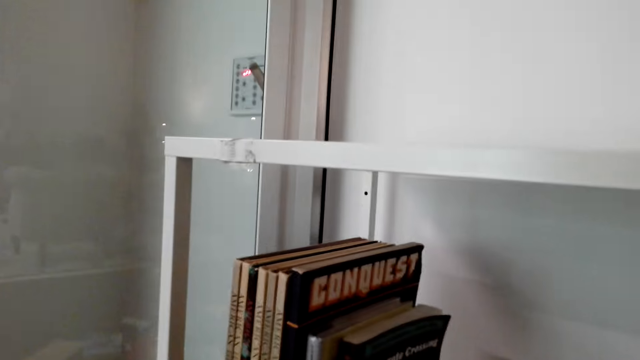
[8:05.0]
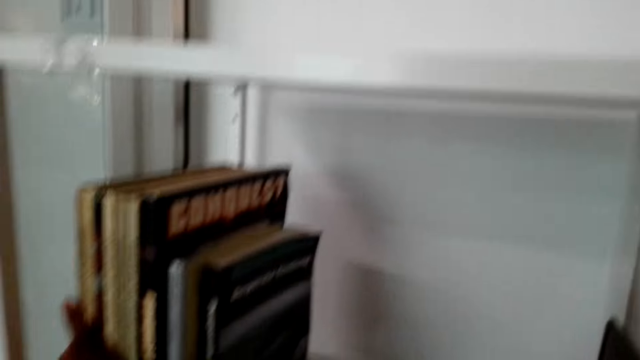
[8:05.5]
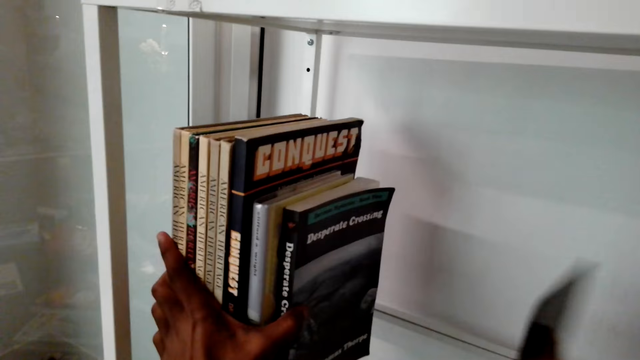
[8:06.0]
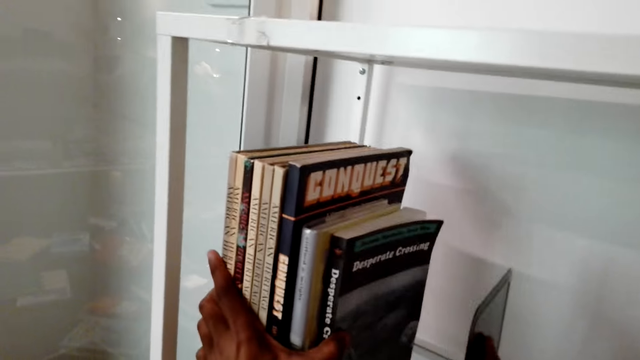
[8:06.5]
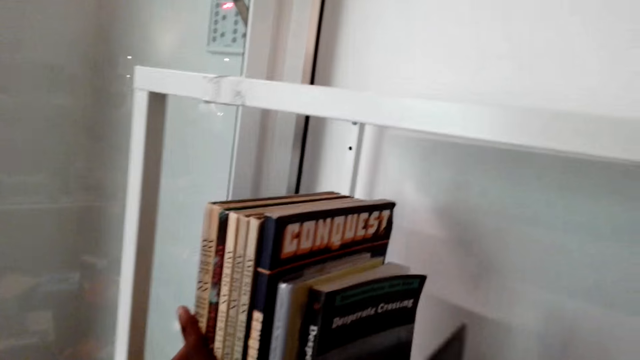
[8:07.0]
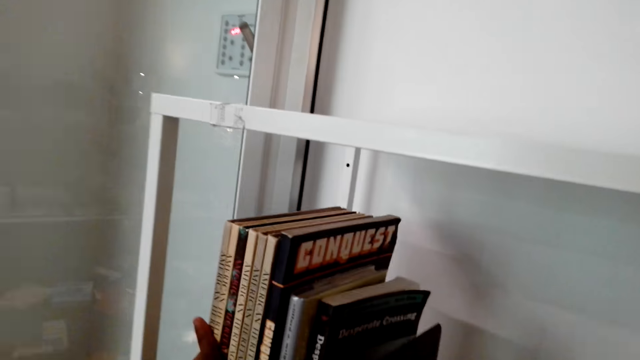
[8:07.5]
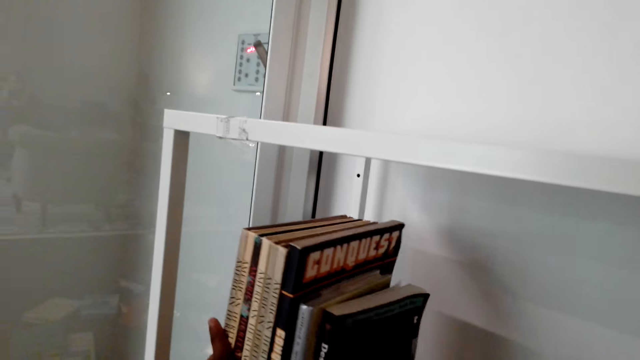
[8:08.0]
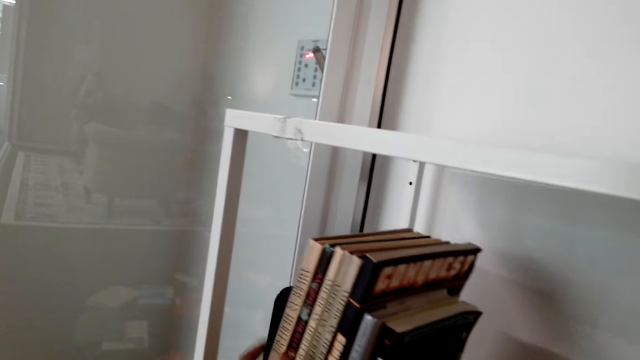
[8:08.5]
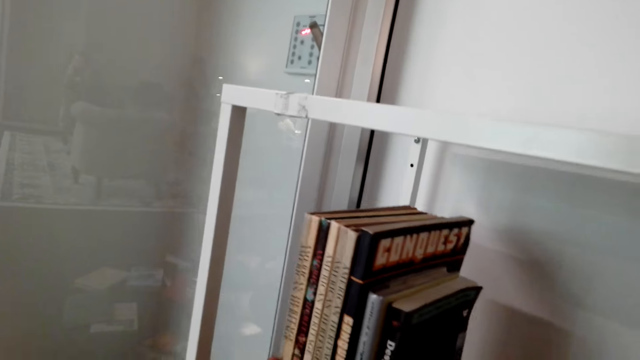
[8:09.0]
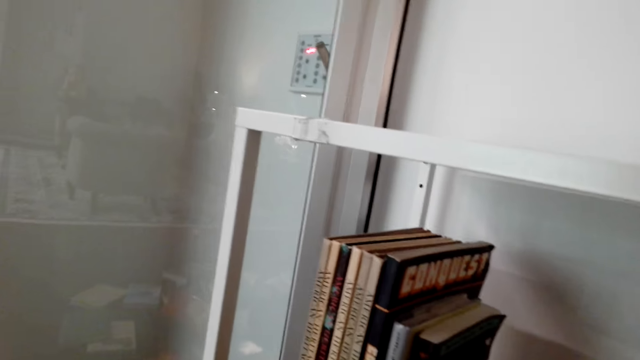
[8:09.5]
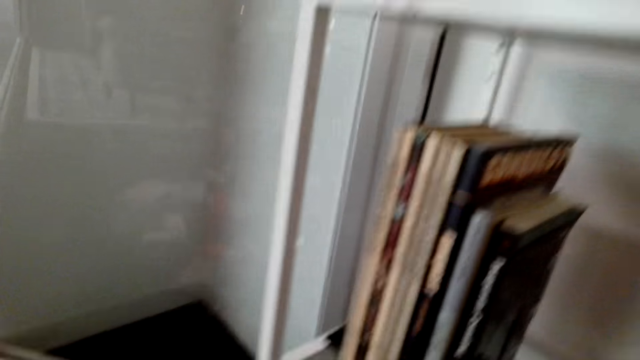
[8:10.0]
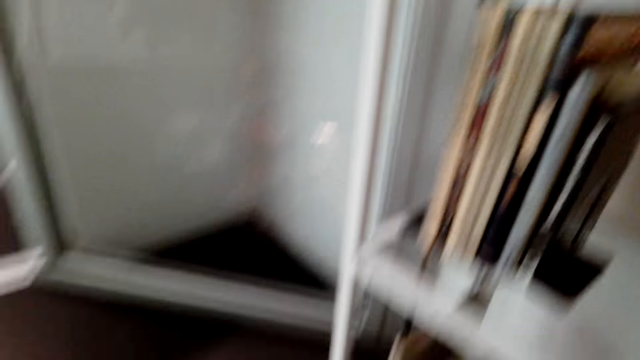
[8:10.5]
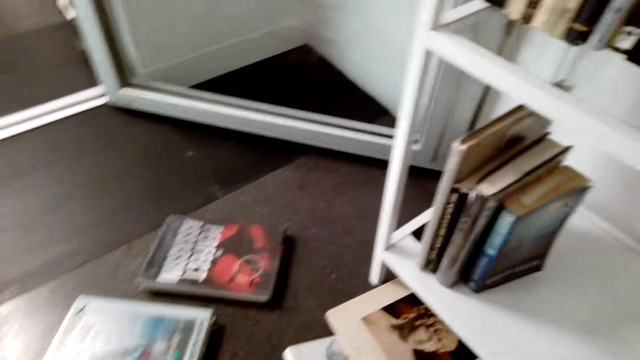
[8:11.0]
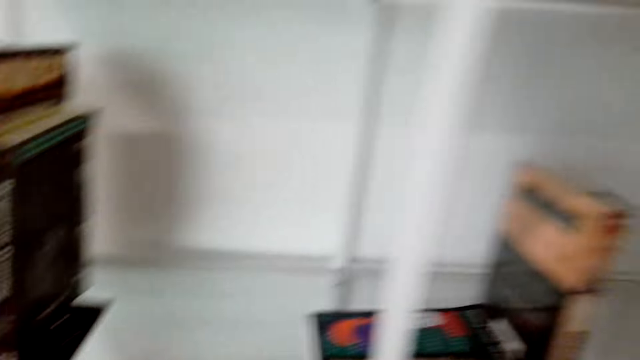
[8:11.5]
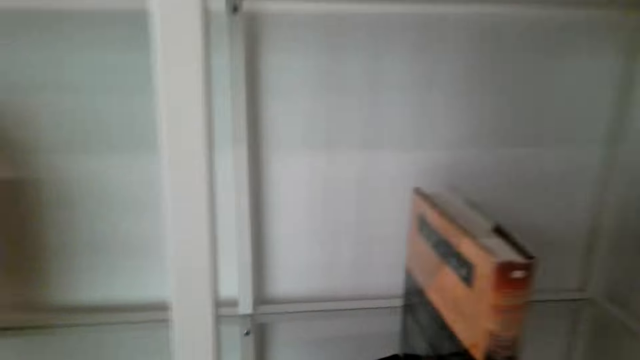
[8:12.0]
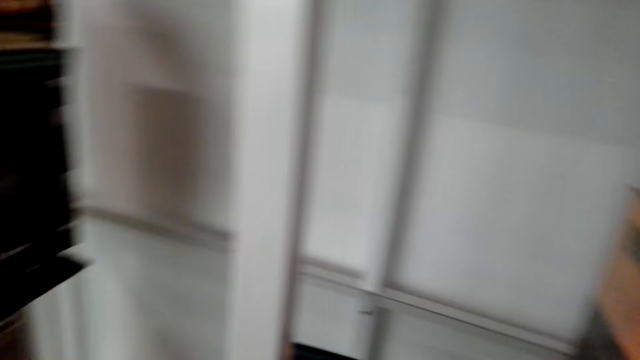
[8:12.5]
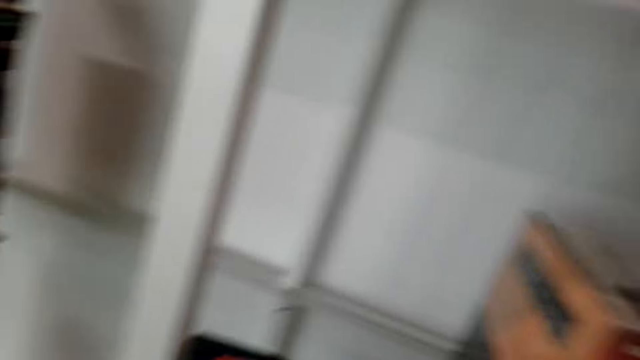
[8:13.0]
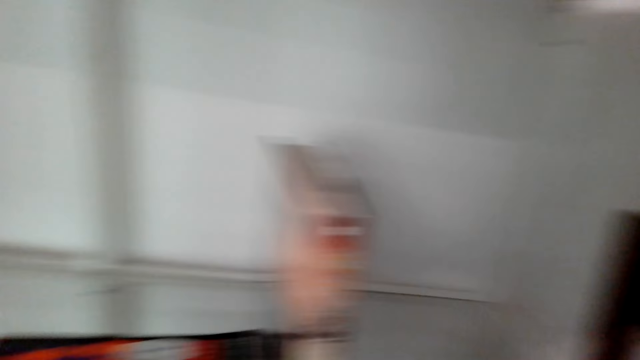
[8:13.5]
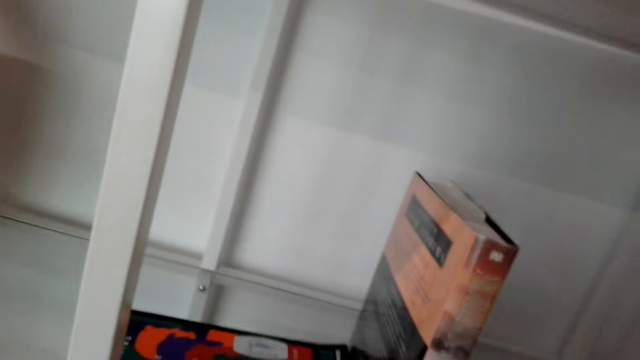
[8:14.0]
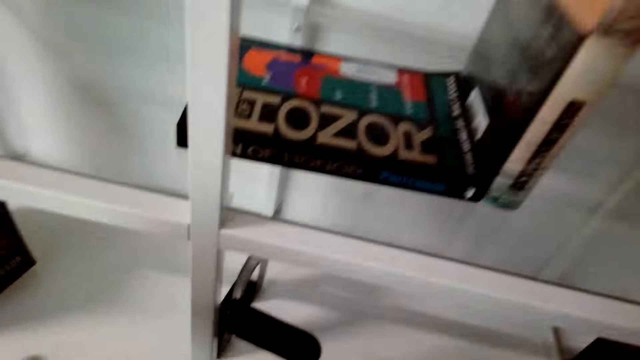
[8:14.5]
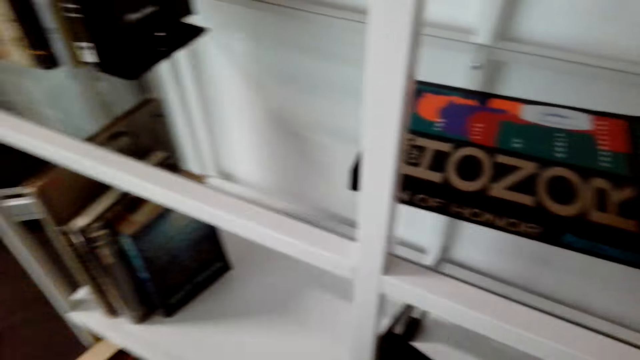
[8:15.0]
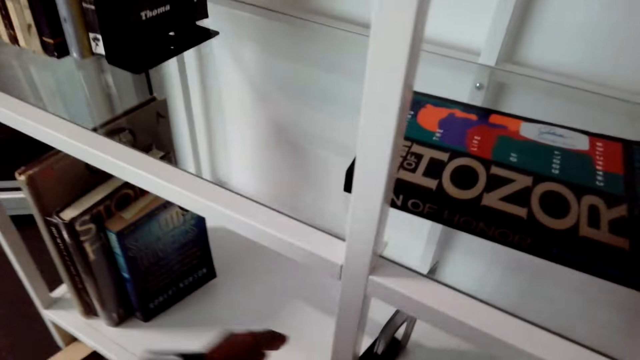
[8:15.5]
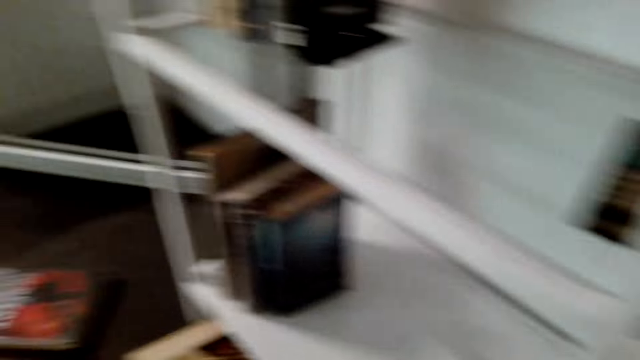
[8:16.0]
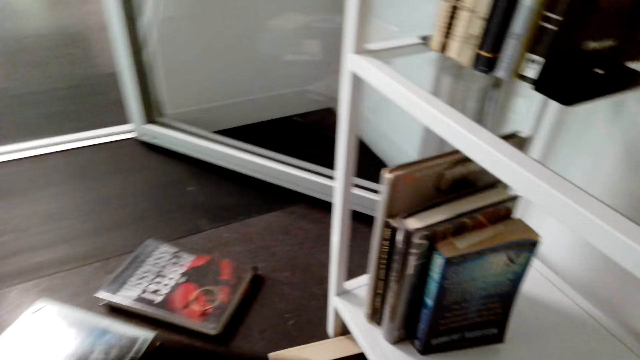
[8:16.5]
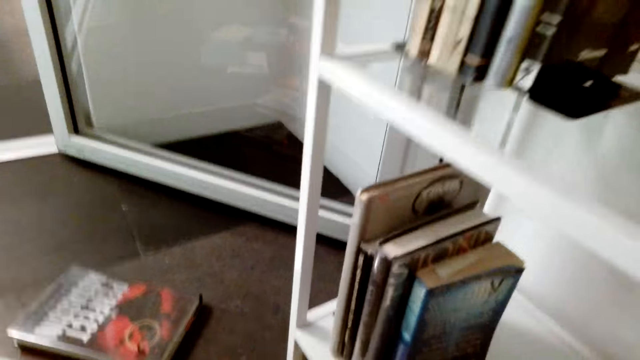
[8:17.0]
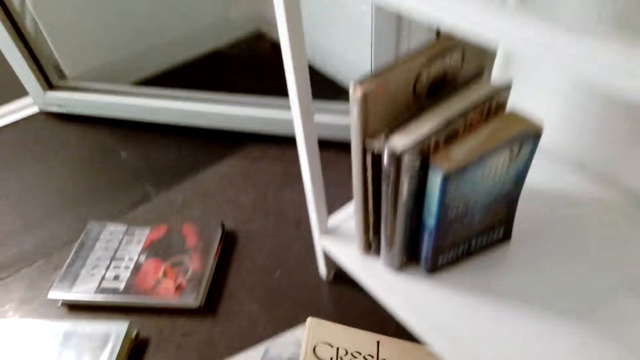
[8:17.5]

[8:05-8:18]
The camera wearer puts books on the shelf. They look around the book cabinet. They look at the books on the shelf.

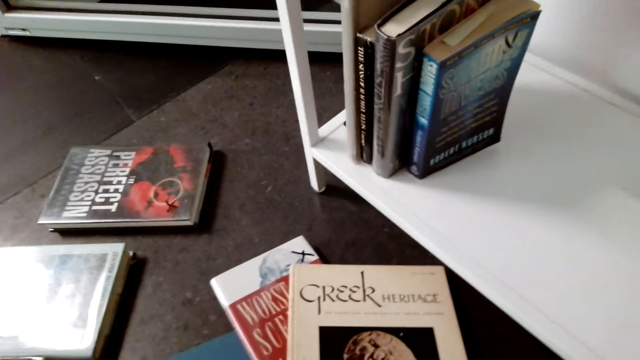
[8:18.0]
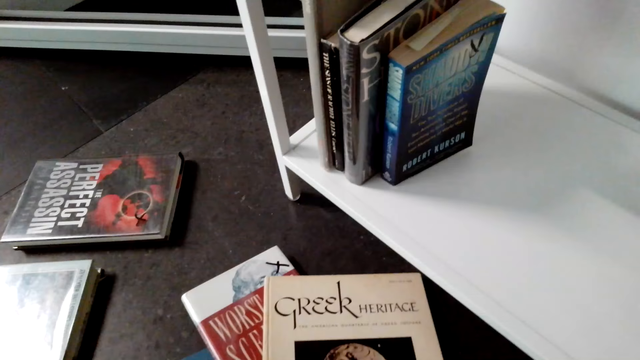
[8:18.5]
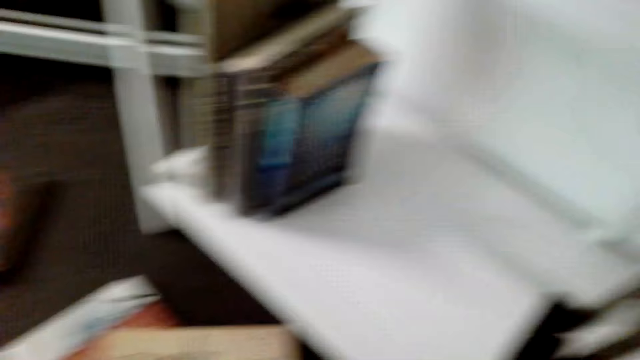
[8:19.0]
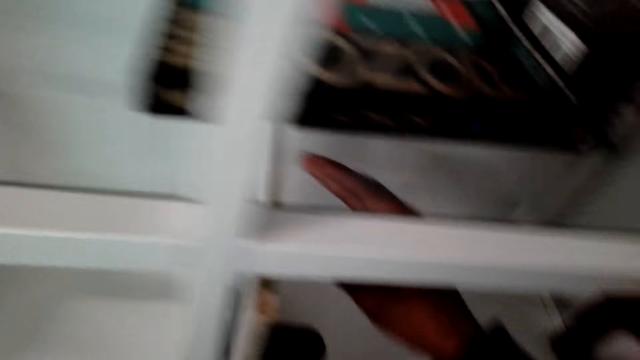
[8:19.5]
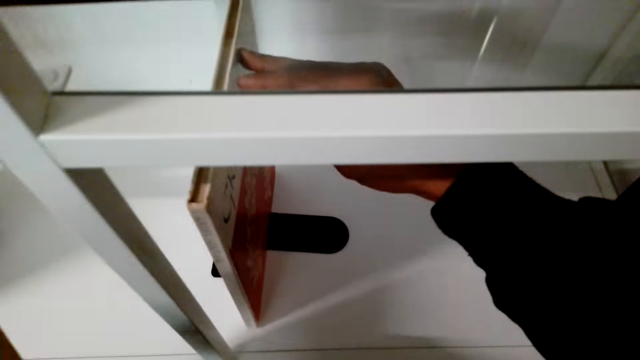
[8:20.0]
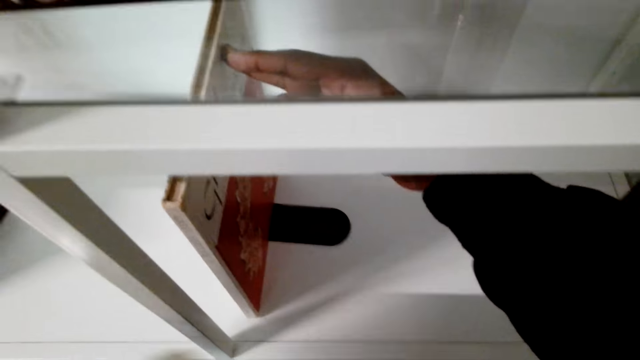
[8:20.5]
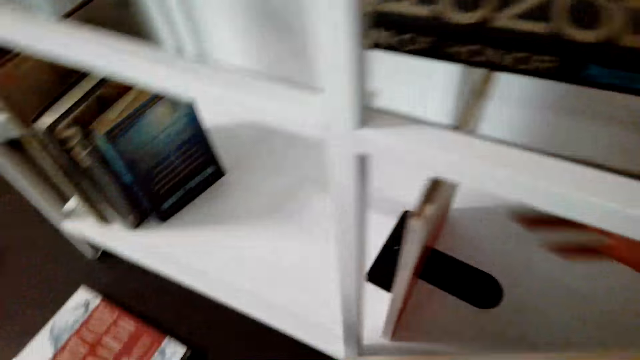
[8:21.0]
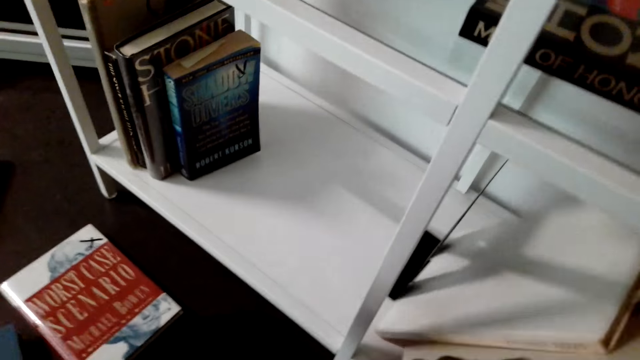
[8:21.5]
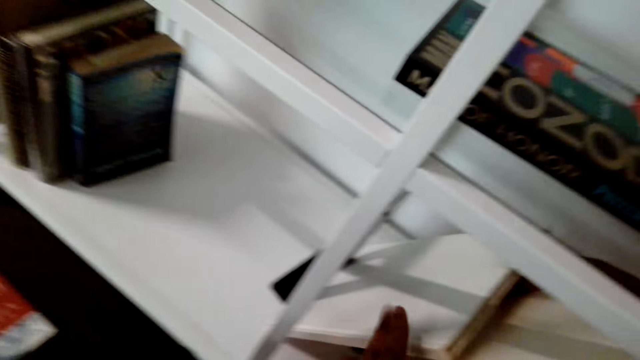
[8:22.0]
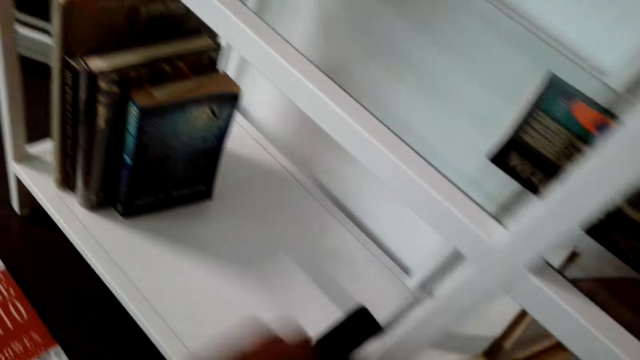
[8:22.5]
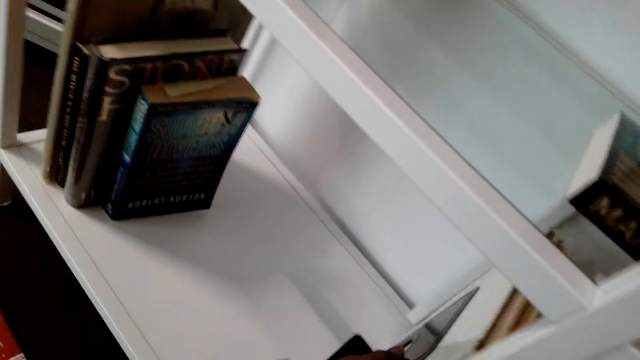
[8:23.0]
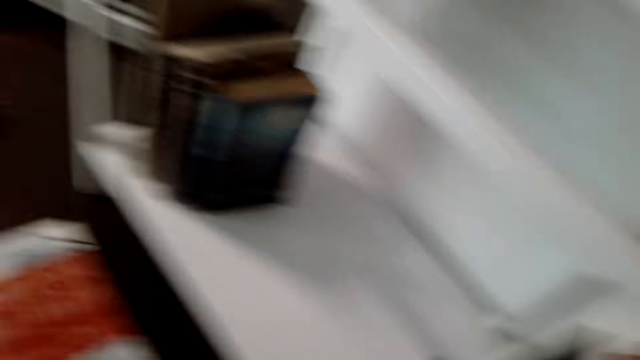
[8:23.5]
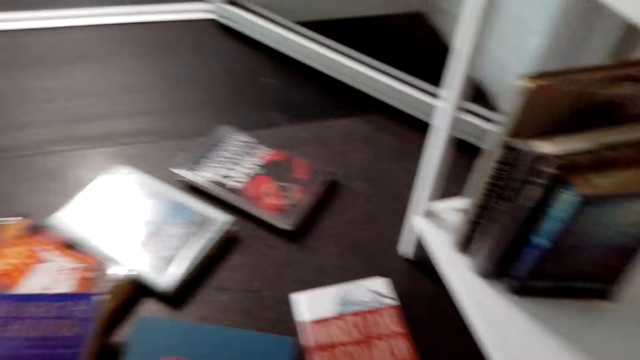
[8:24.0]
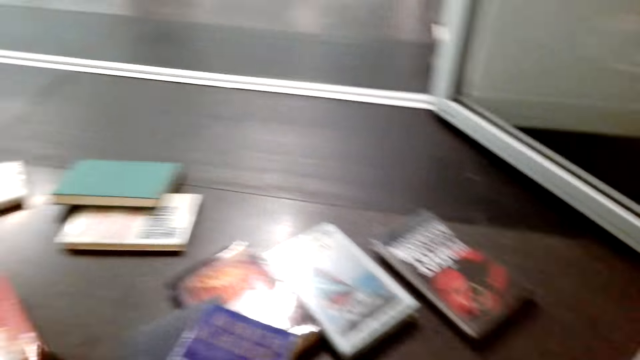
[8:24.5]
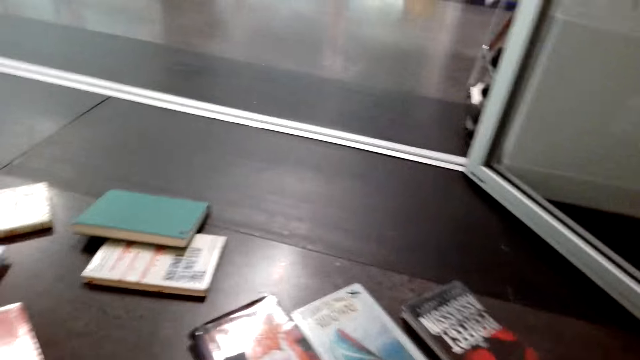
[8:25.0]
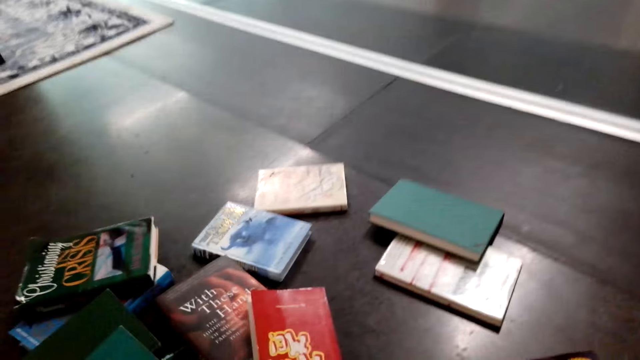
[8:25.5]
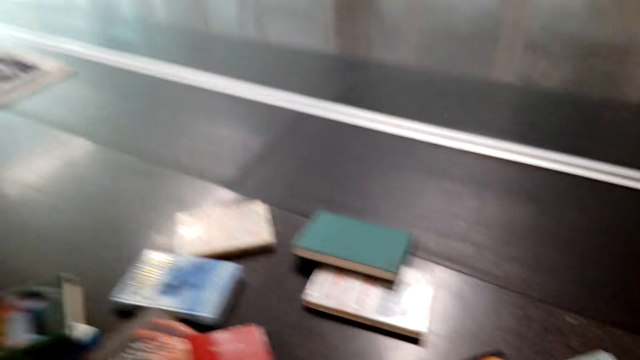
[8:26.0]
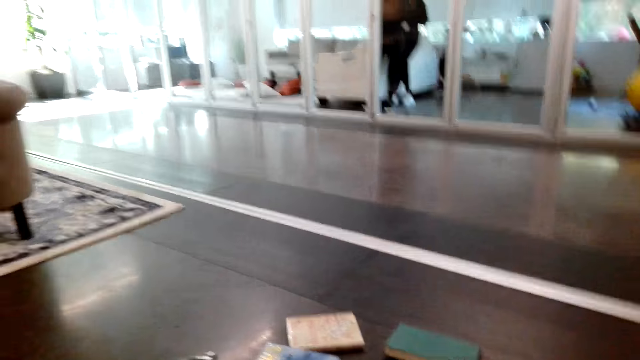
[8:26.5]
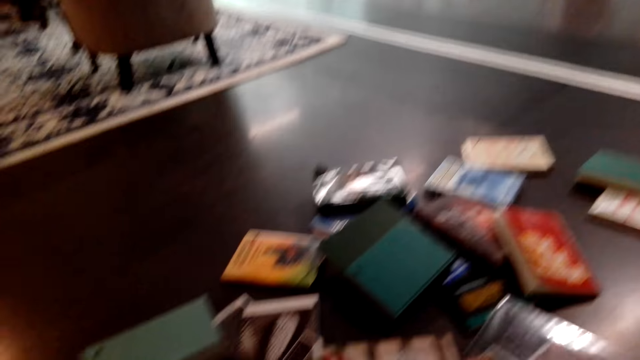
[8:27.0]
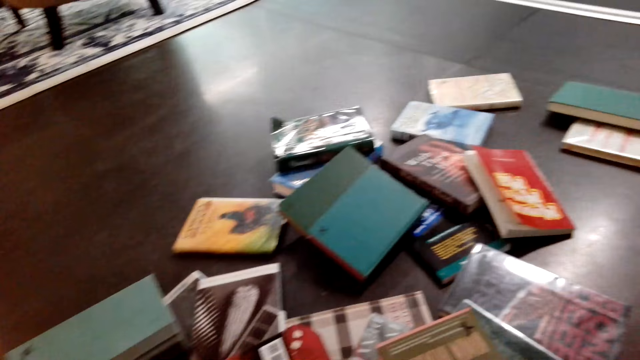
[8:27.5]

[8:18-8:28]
The camera wearer arranges the novels in the cabinet. A novel falls. They put the novel well in the cabinet. They arrange books on the shelf. They take more novels on the floor.
